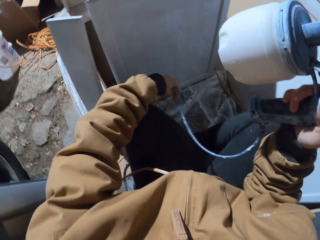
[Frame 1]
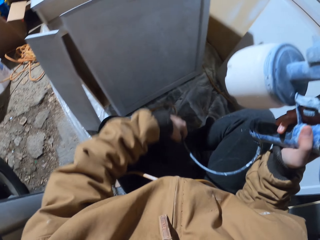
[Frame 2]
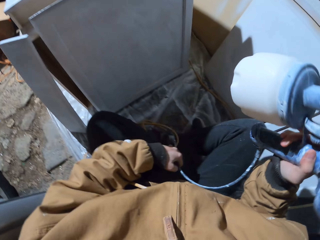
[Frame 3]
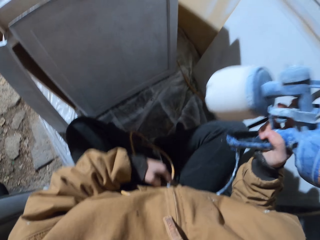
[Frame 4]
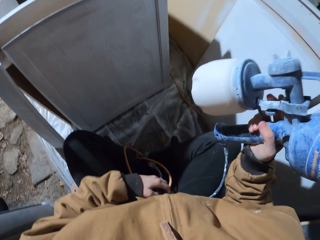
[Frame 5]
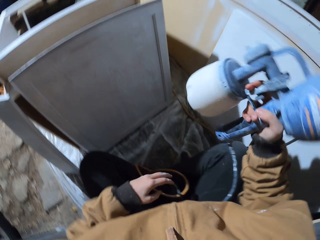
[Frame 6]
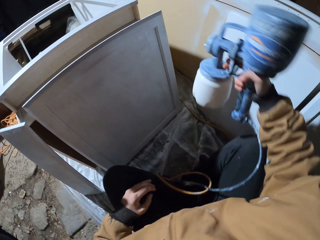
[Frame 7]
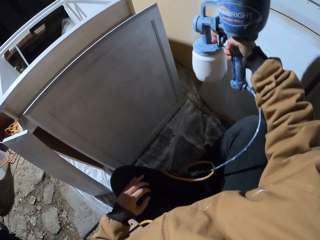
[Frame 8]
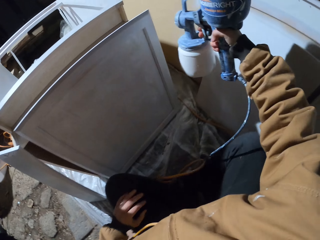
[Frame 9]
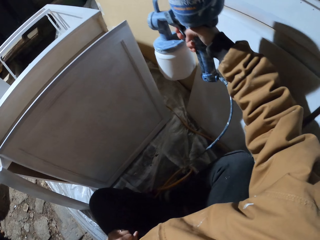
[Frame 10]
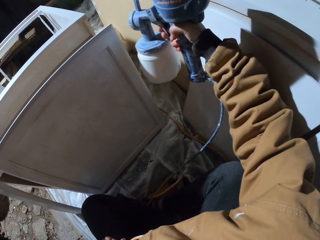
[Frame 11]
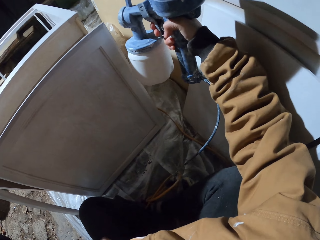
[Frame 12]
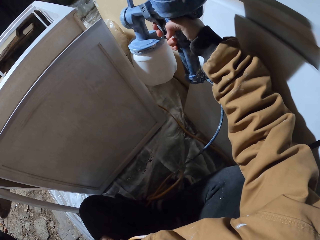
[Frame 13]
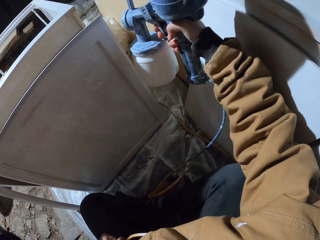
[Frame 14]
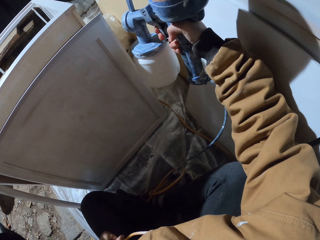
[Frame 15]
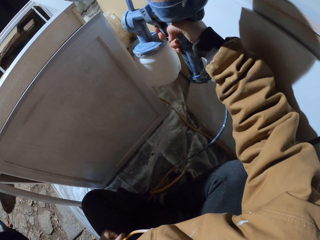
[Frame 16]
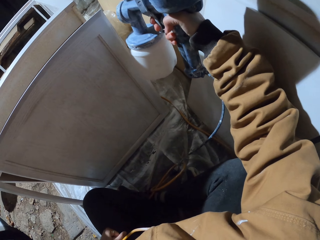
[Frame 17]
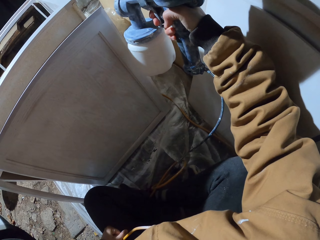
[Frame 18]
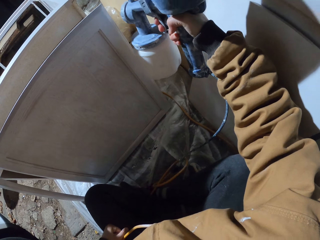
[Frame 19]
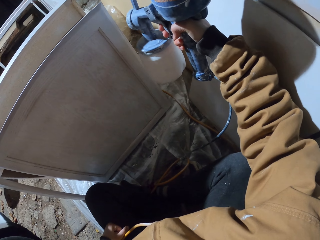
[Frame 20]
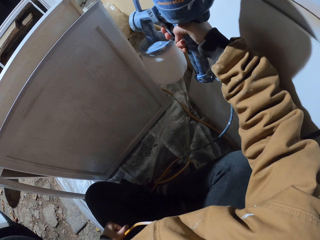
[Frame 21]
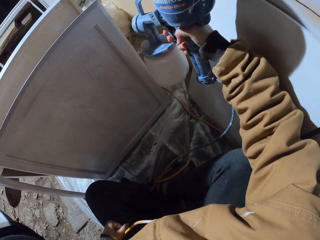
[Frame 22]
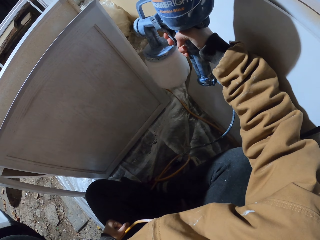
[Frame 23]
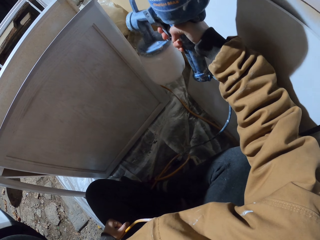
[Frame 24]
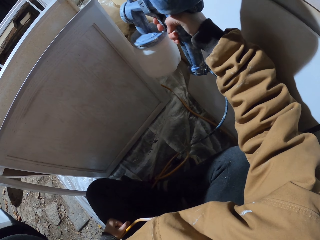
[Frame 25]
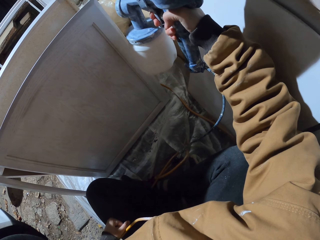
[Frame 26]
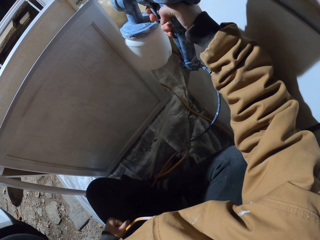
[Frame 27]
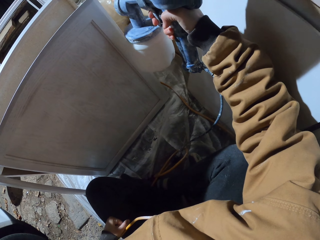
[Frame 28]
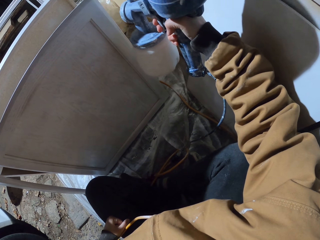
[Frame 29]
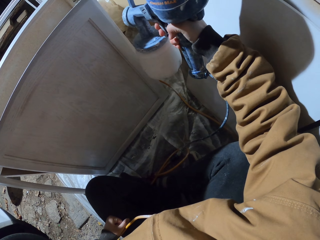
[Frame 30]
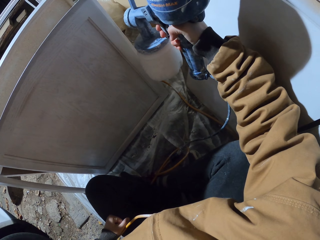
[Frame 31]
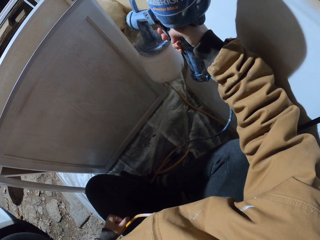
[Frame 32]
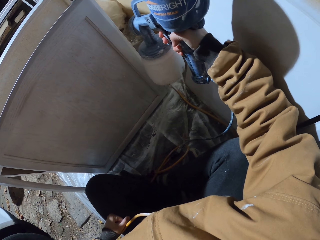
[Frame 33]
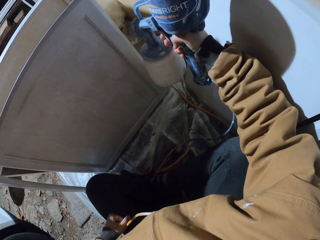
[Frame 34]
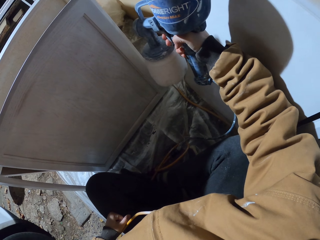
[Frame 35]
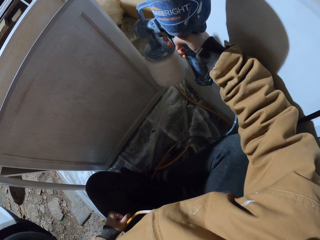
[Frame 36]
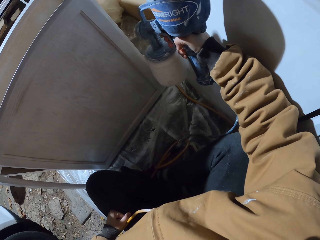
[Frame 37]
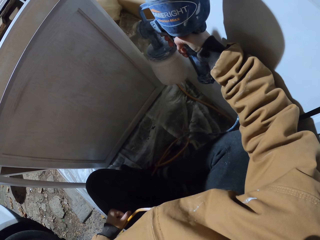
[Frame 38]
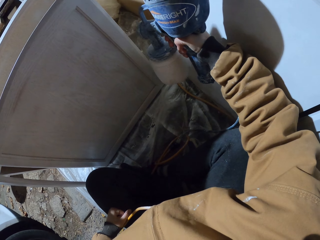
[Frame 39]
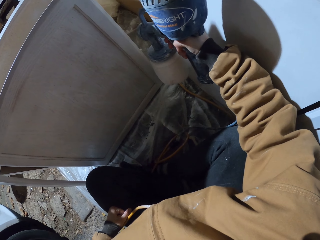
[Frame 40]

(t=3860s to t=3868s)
The camera wearer sprays the wood.

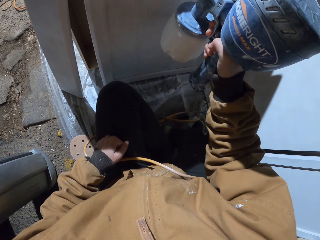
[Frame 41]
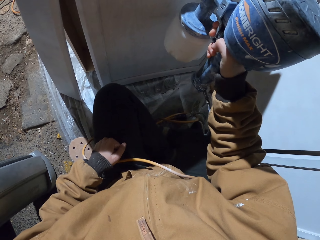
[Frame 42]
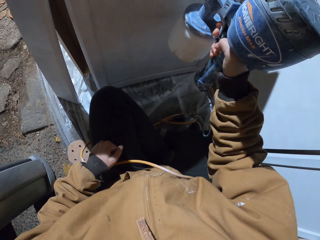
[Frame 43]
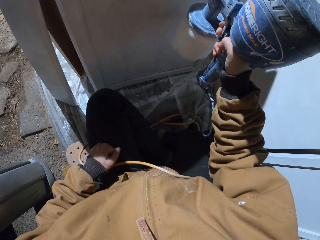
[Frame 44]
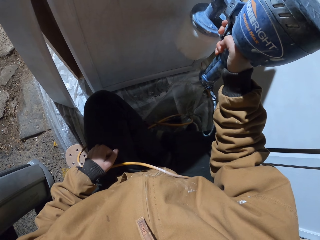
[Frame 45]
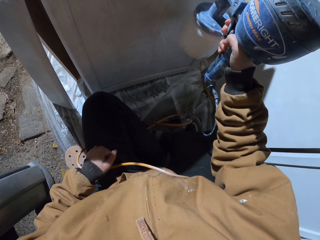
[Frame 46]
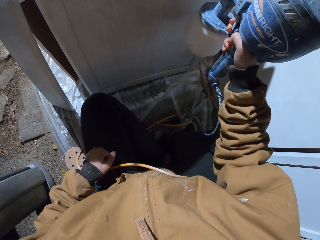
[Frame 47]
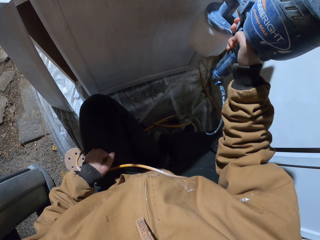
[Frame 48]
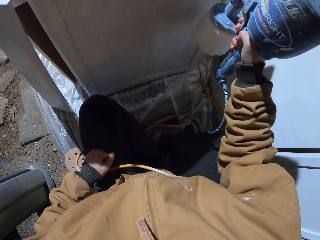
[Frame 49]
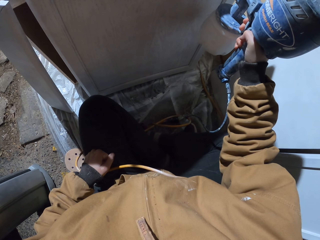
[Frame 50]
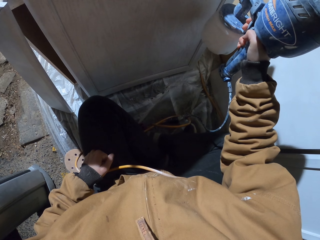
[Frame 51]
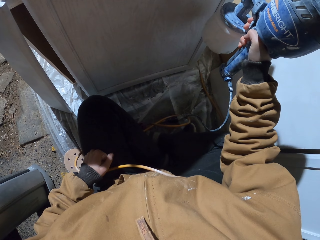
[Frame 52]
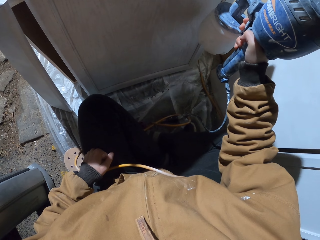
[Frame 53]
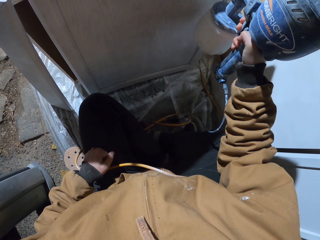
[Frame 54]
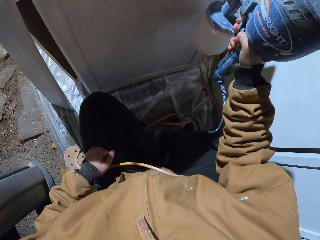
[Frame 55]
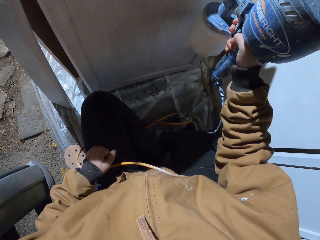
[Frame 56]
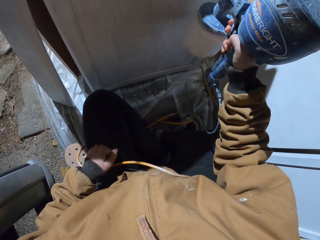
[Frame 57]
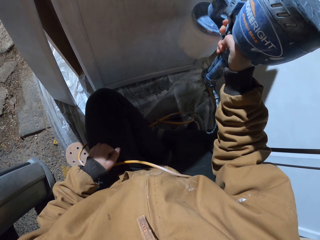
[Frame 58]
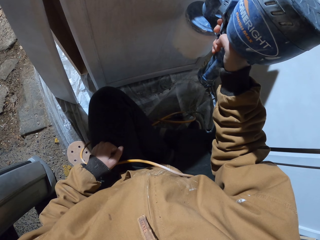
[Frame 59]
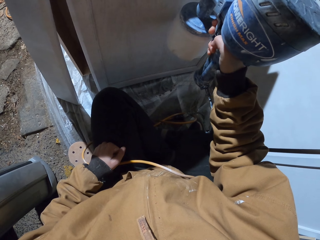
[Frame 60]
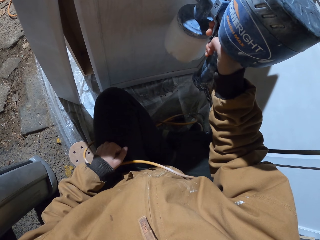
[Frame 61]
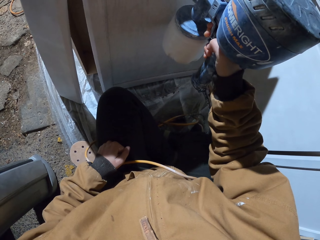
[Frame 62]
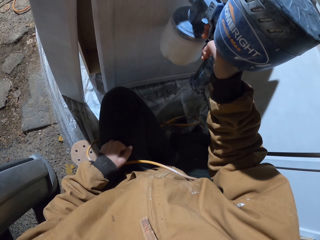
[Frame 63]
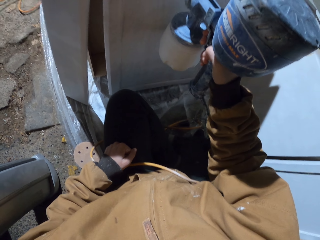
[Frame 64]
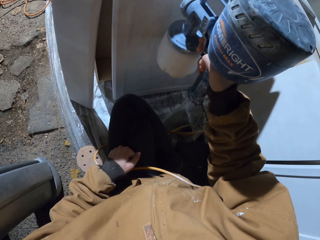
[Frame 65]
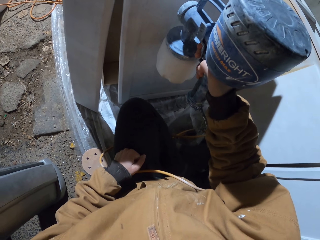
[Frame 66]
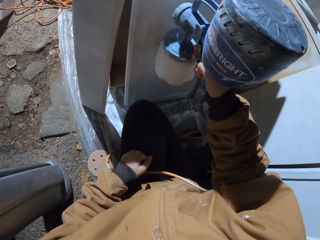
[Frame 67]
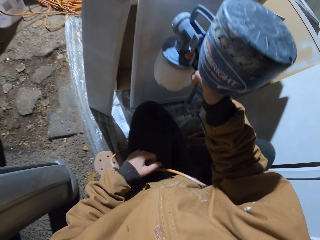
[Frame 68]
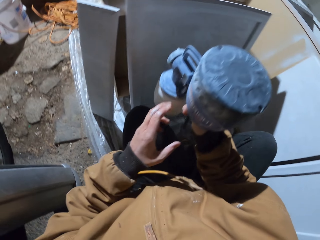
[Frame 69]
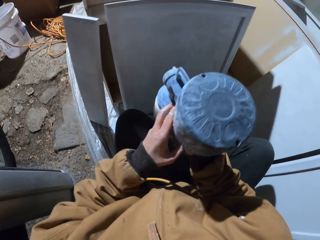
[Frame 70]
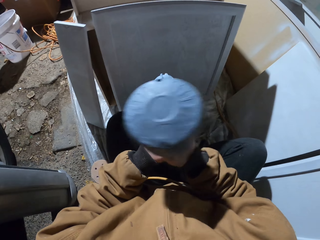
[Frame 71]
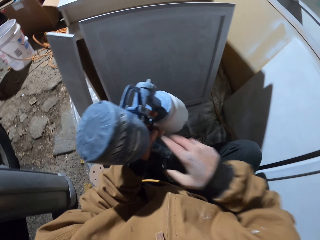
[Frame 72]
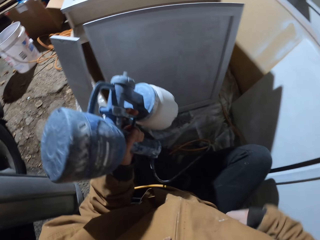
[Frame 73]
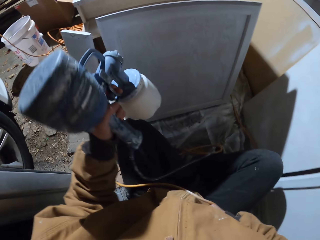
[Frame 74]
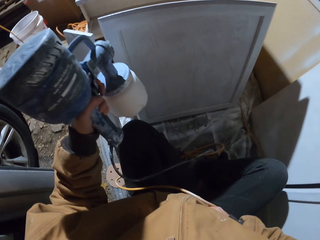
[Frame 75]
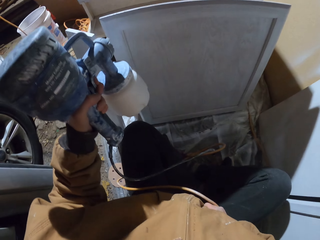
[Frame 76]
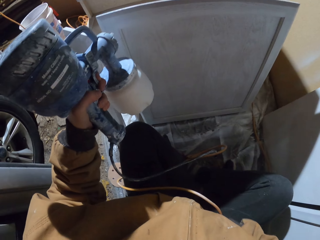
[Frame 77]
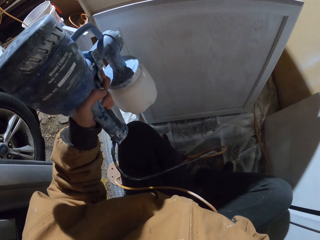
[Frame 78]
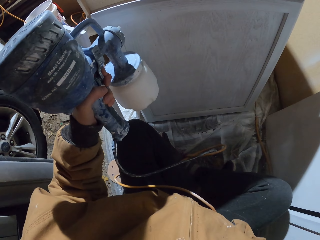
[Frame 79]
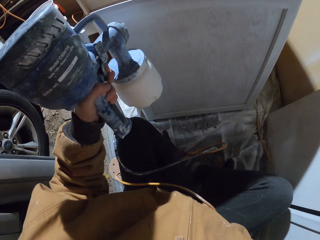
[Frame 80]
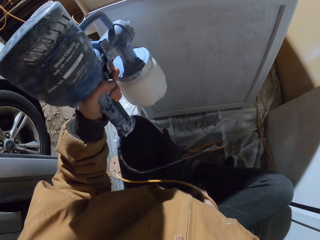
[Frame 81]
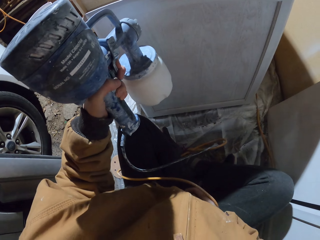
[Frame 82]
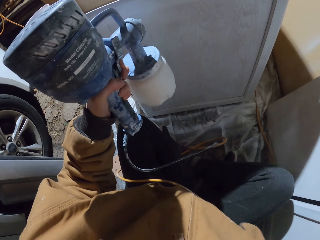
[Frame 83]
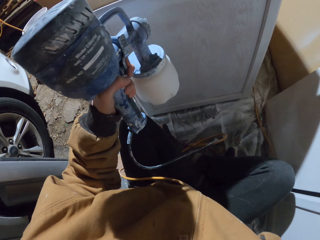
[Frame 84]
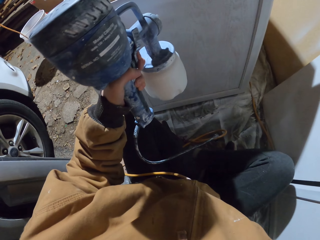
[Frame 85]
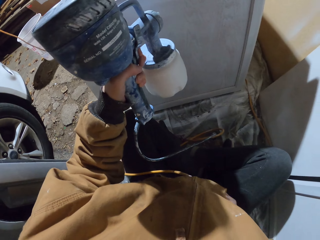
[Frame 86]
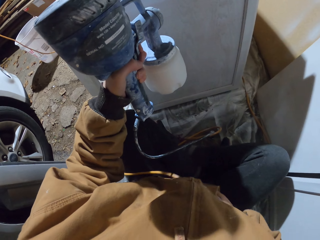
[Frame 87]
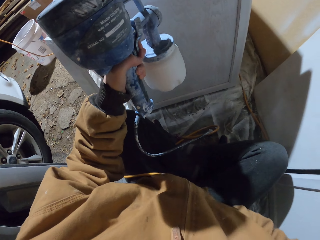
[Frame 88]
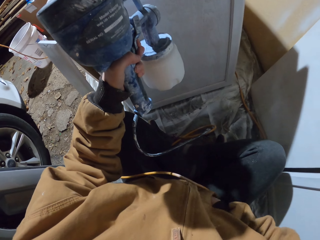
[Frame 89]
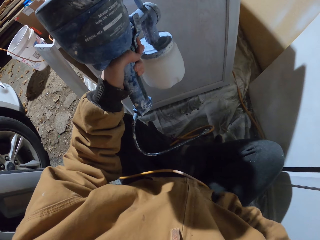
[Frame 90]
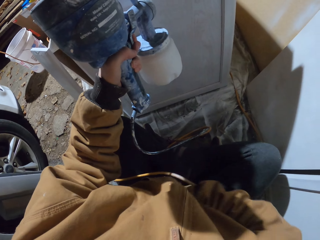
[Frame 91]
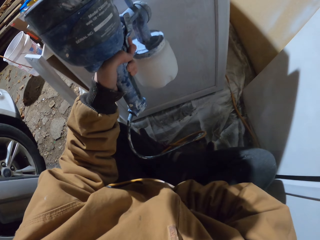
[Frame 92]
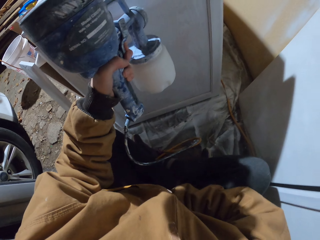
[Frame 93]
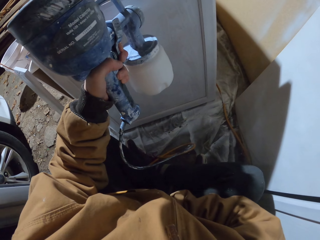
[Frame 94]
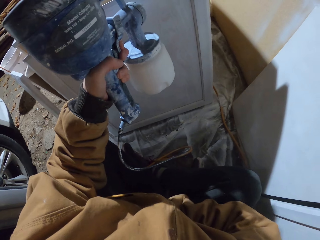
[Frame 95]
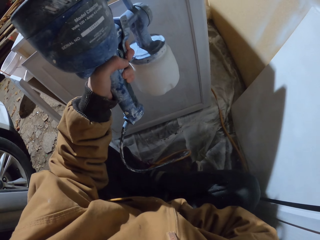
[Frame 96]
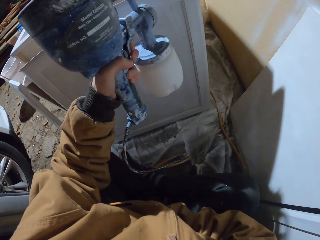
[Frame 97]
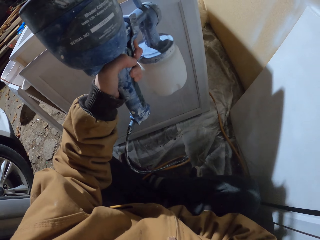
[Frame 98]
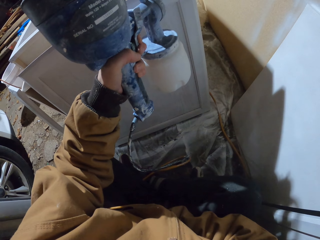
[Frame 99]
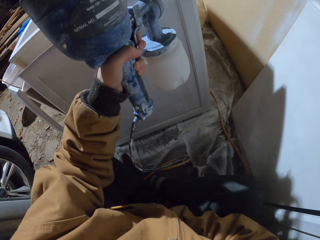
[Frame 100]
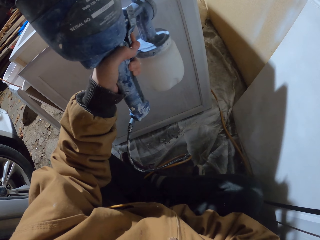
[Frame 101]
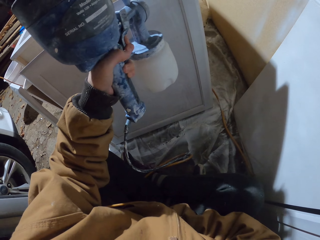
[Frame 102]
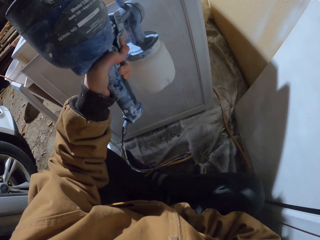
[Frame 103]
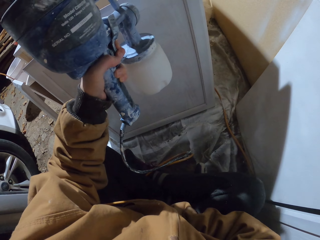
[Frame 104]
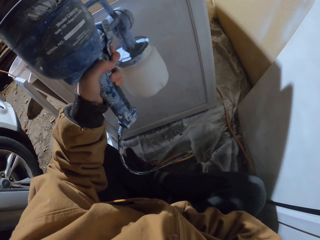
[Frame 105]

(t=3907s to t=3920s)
The camera wearer sprays the wood. They change hands. They move a hand, hold the spray gun, and spray the wood.
